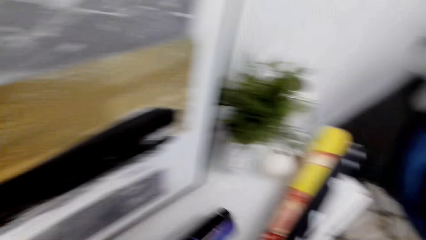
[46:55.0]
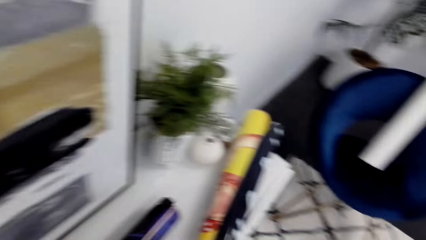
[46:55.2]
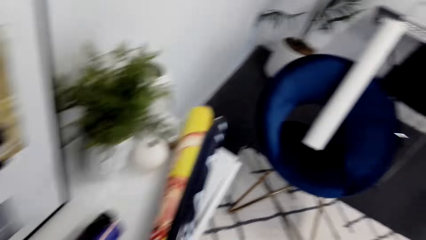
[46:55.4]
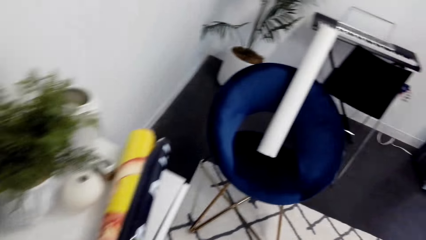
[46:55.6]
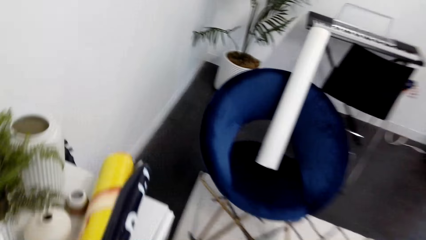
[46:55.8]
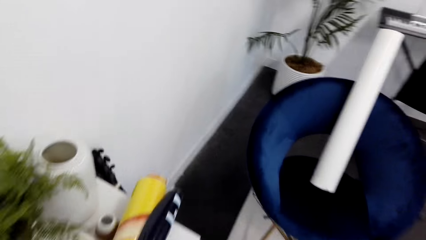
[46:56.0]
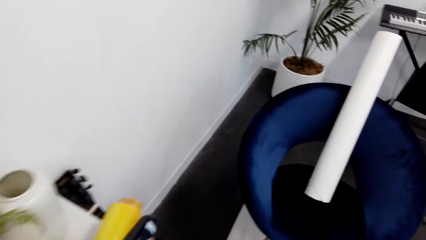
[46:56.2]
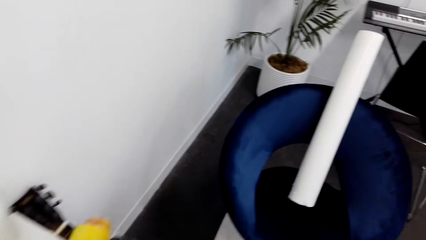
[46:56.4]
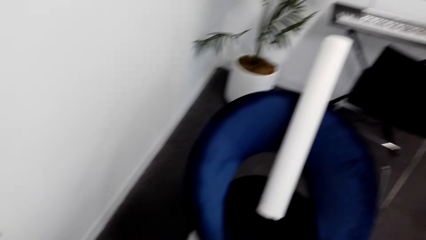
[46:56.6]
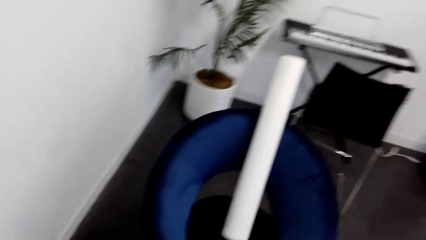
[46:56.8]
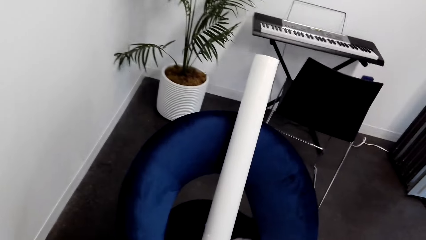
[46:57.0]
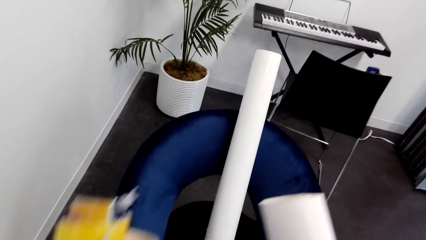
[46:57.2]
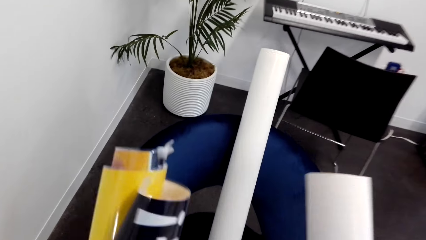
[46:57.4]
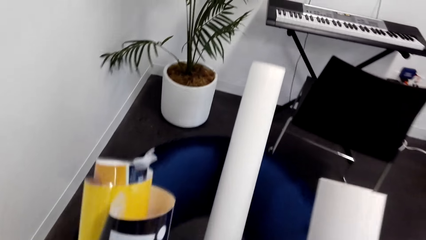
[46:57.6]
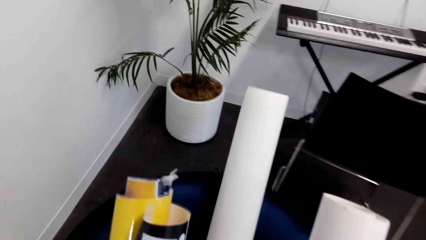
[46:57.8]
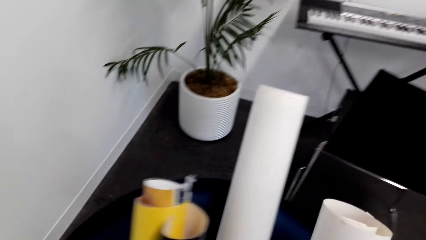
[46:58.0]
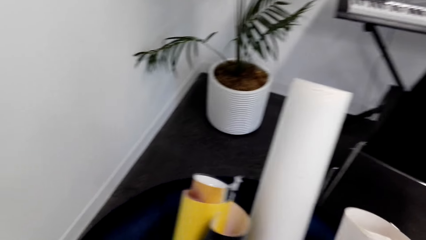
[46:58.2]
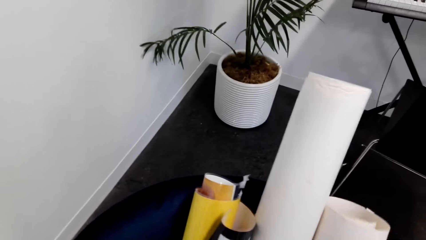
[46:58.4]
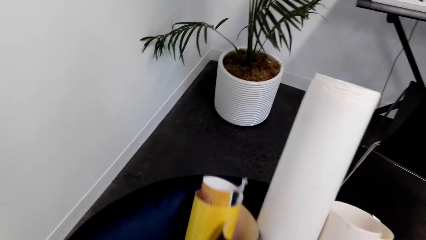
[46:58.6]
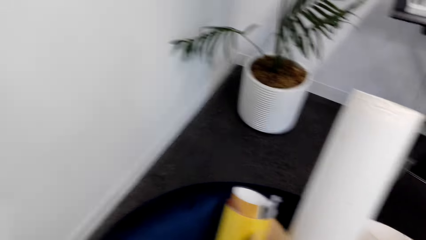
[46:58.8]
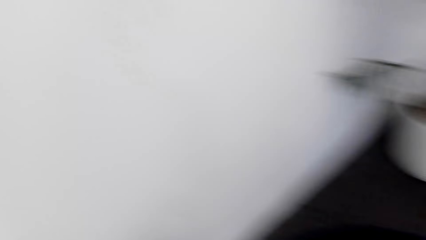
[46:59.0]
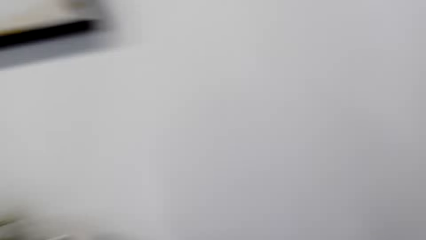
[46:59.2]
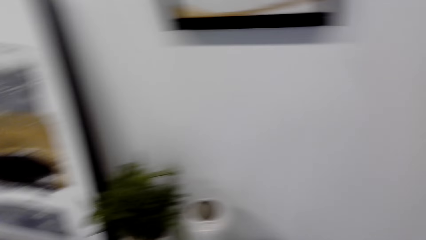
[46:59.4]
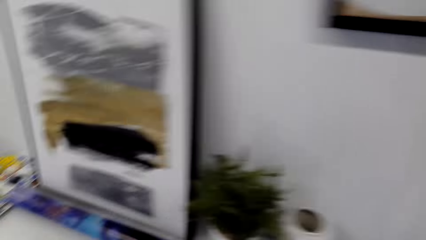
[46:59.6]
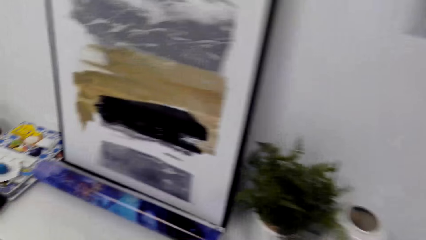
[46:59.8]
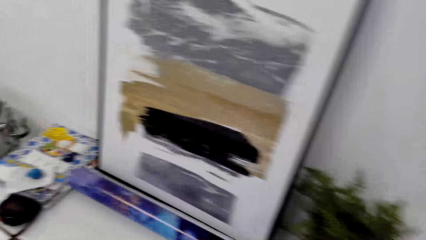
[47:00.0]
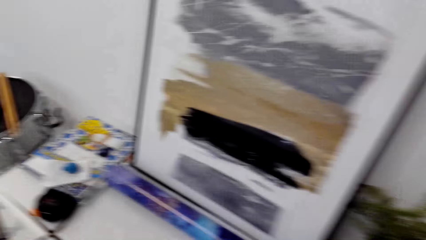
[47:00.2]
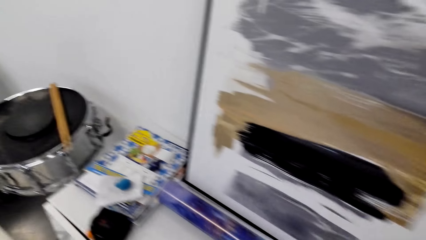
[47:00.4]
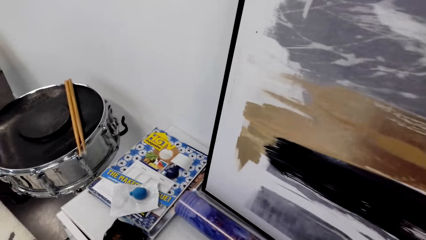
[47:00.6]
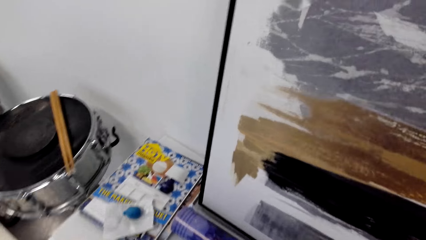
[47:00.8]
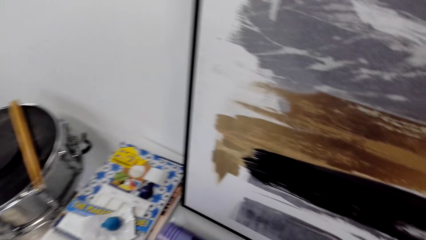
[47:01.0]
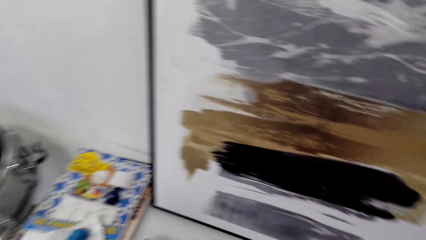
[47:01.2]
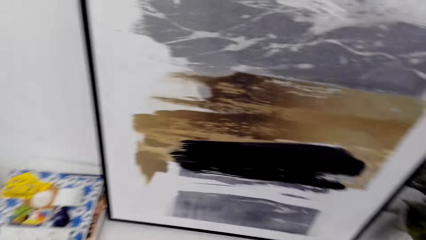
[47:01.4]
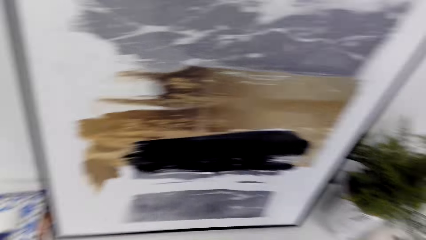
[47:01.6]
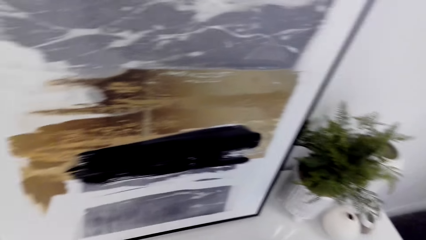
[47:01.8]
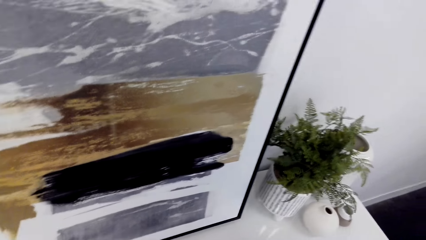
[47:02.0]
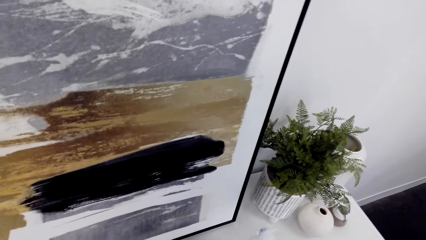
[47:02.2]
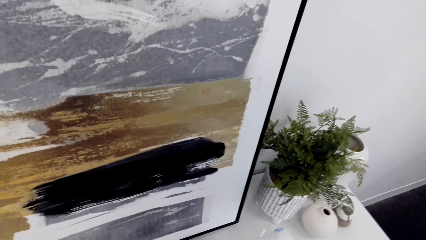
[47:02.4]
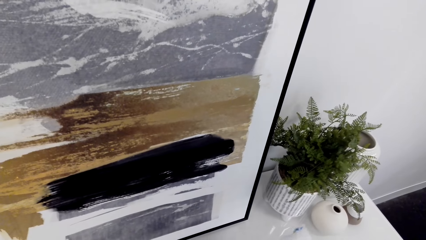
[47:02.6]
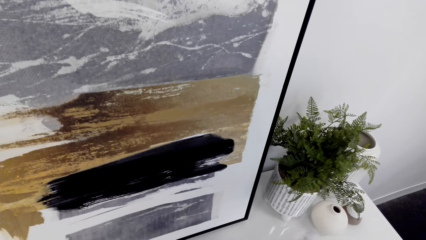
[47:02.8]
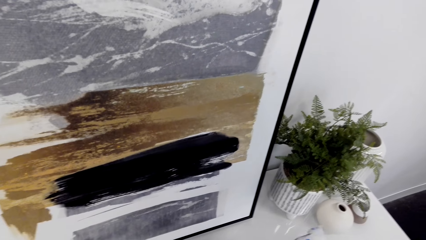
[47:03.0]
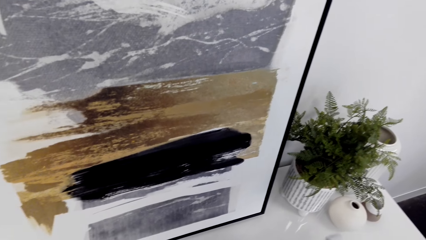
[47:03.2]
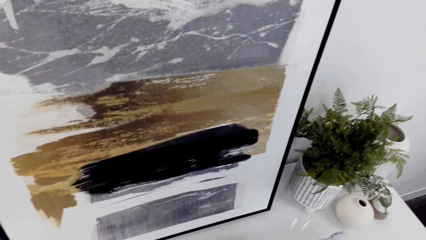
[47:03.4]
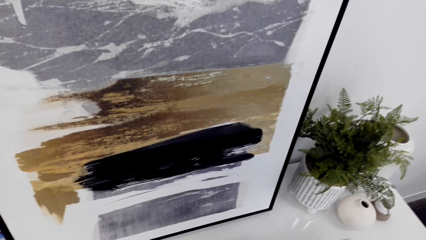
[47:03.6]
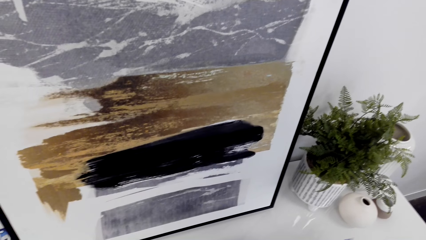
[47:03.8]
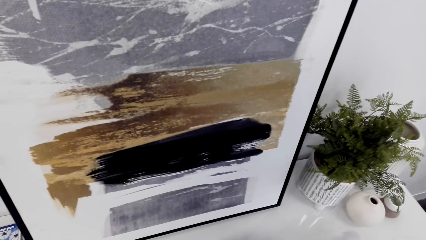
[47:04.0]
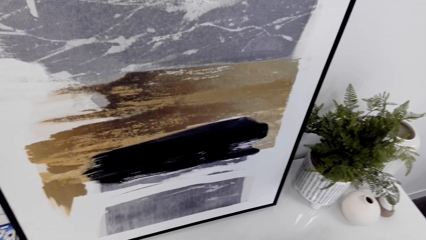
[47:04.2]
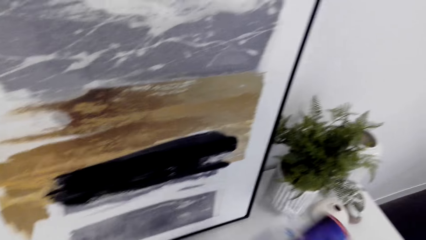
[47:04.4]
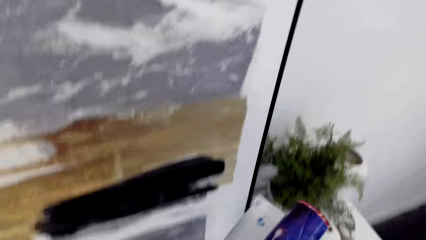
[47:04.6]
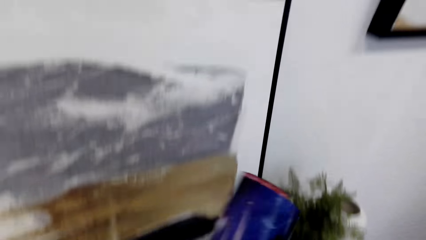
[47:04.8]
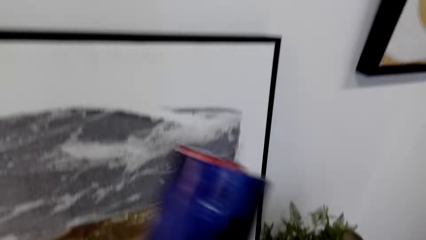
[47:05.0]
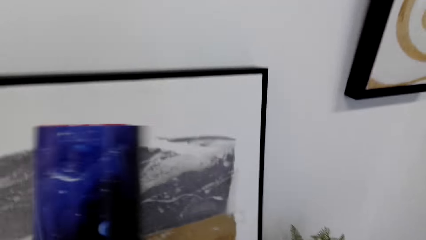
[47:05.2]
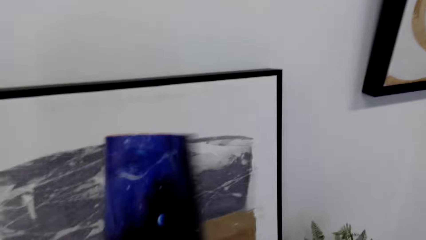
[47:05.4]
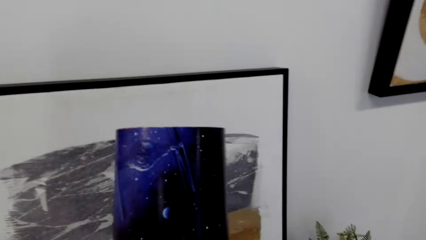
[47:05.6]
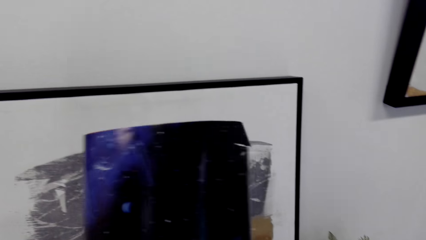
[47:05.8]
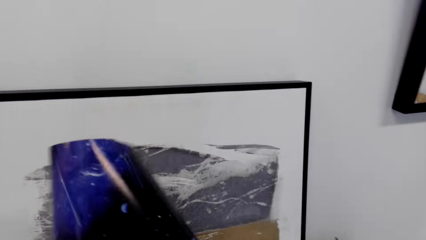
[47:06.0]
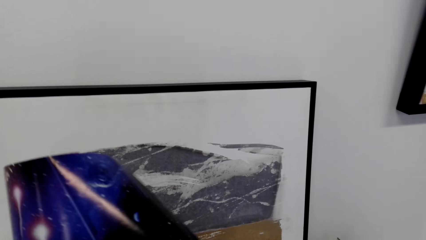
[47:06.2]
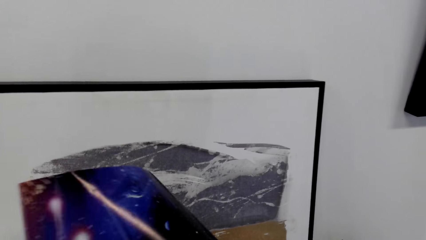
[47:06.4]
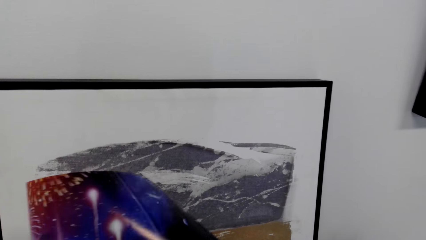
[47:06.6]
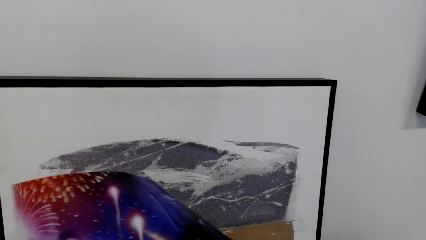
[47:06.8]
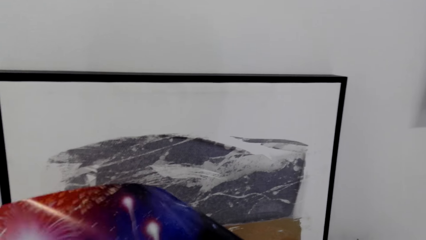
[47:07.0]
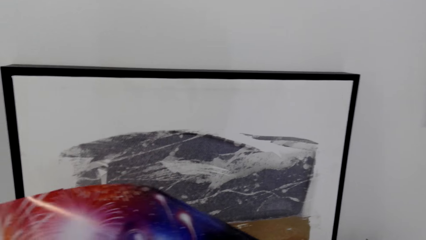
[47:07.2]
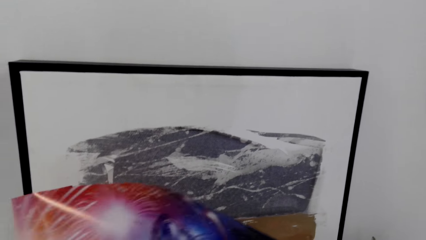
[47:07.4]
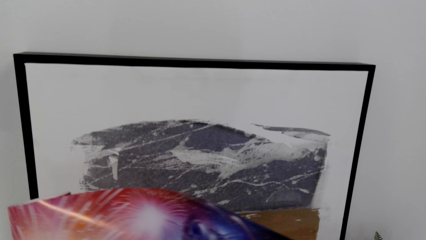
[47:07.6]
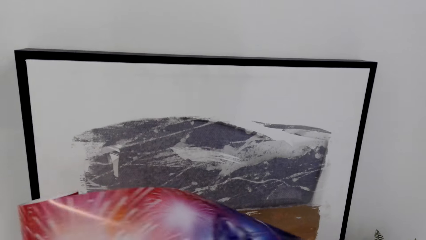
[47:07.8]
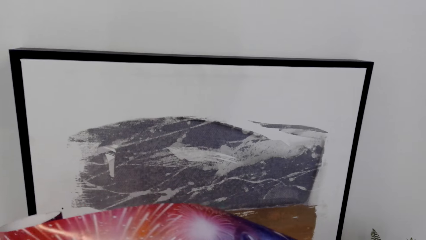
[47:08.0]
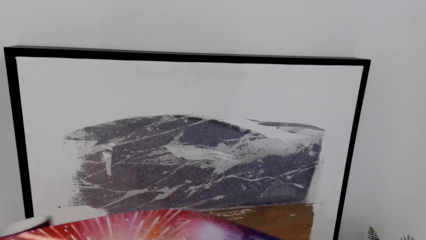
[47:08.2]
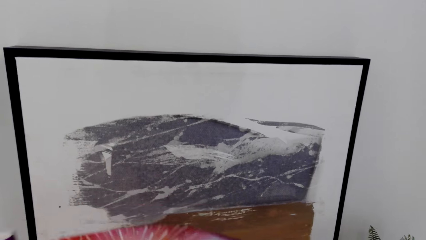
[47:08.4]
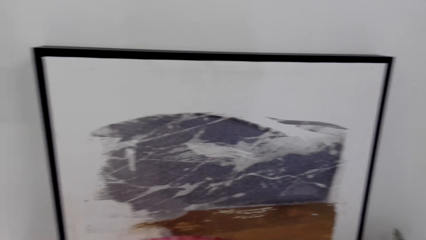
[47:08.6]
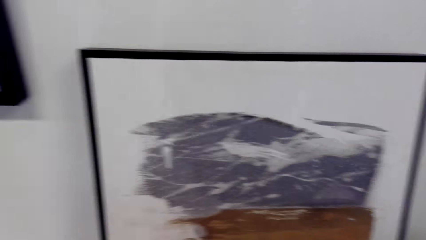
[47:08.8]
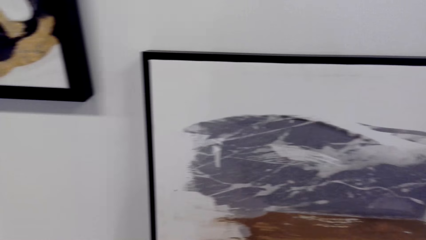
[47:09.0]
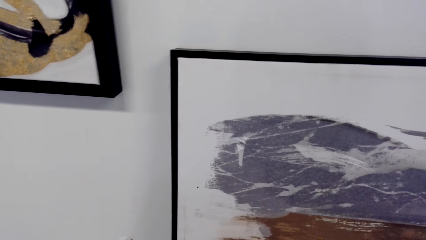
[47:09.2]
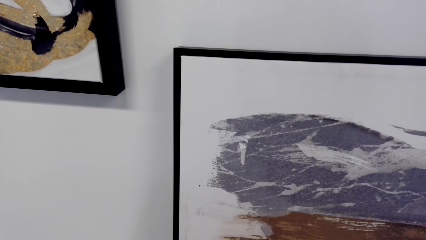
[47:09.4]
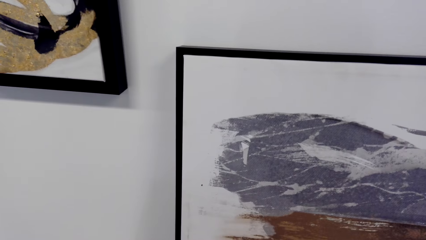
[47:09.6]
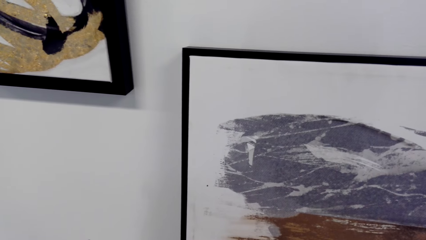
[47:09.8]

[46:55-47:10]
The camera wearer walks in the house. They put the portraits down. They look around. They pick up a portrait. They unroll a wall chart. They look around.
